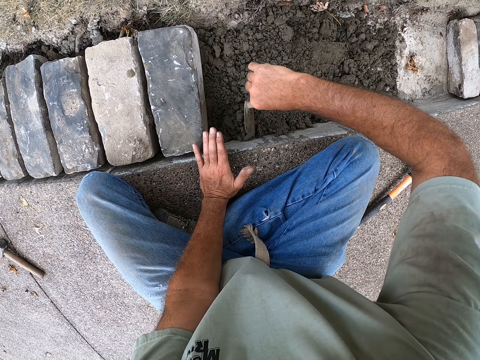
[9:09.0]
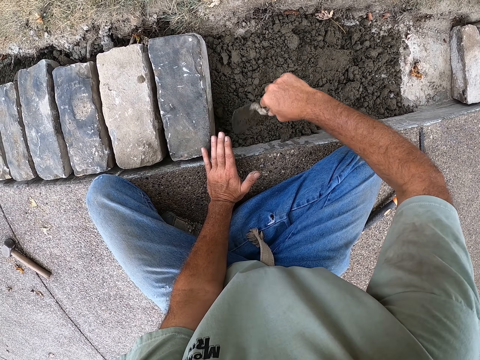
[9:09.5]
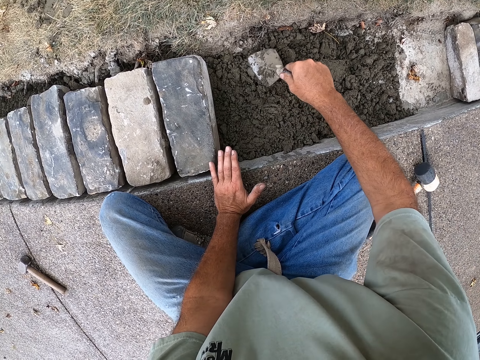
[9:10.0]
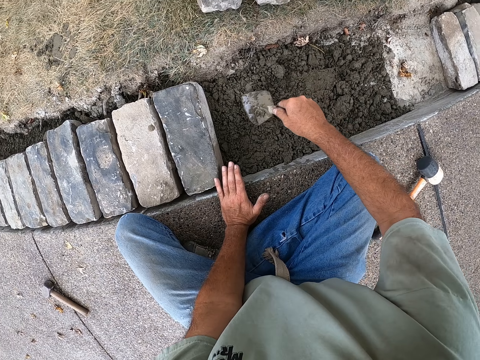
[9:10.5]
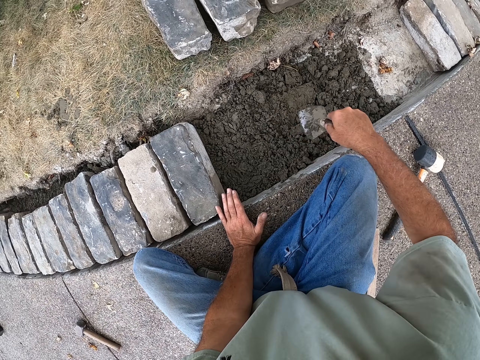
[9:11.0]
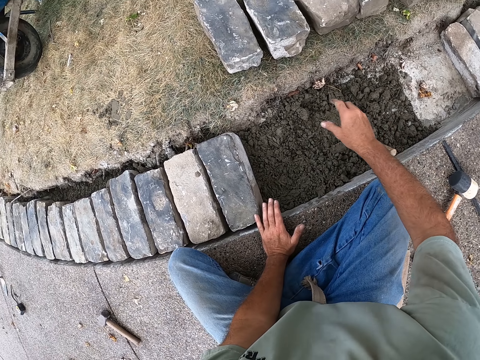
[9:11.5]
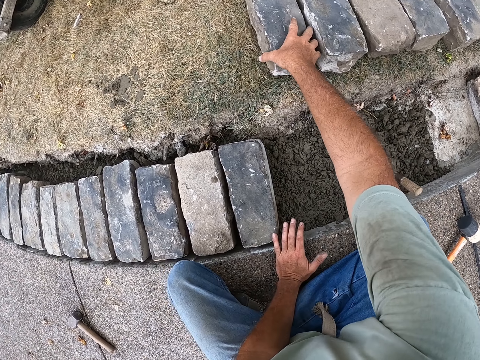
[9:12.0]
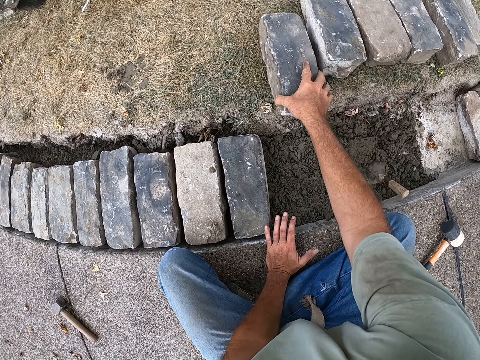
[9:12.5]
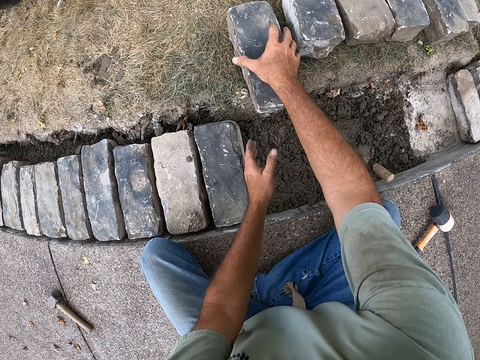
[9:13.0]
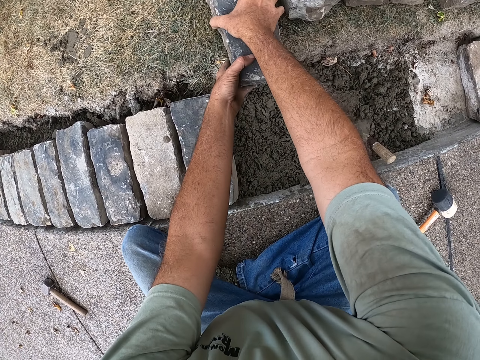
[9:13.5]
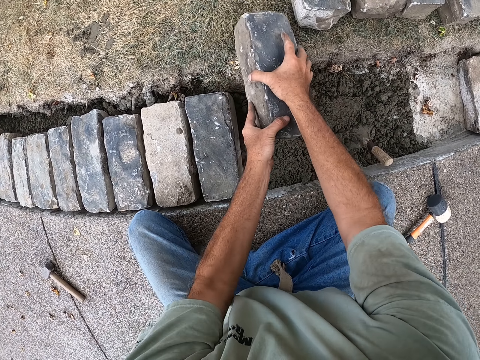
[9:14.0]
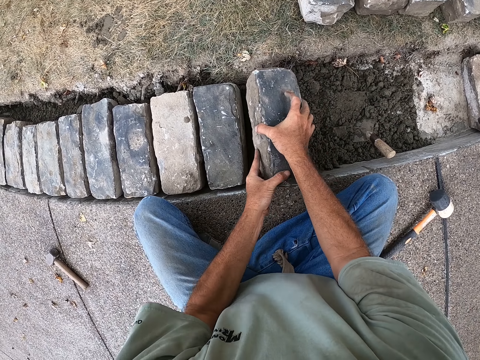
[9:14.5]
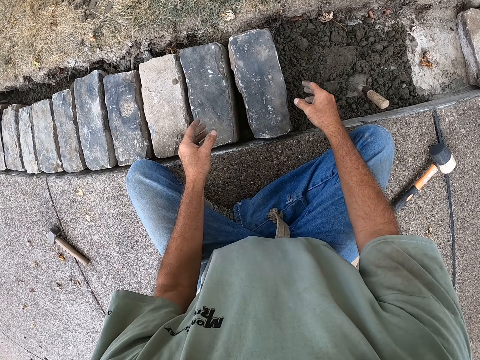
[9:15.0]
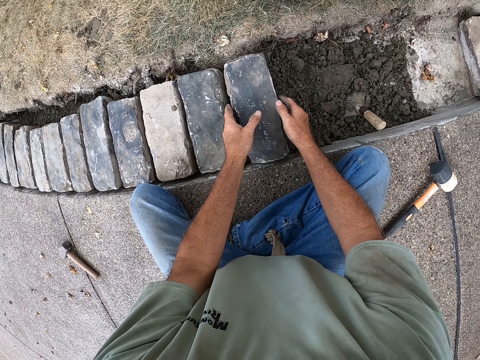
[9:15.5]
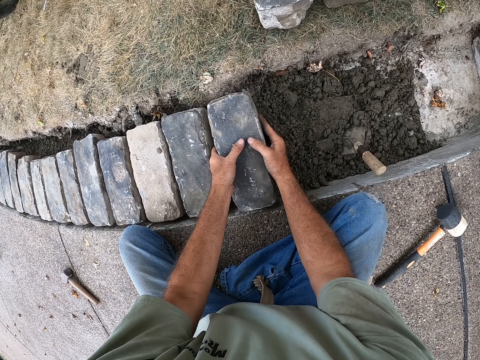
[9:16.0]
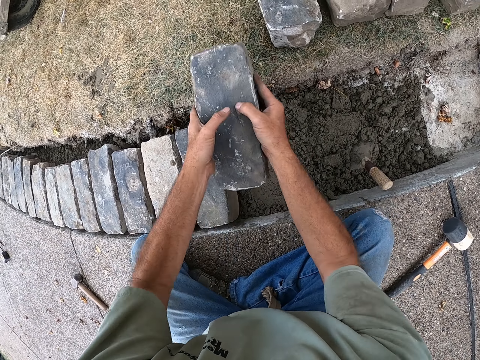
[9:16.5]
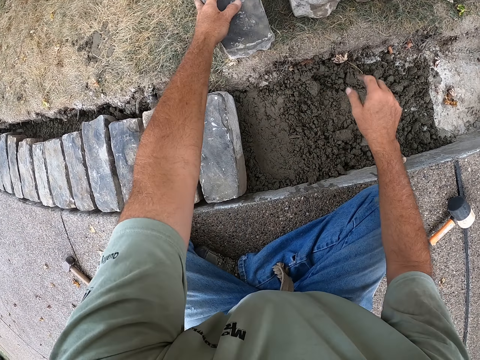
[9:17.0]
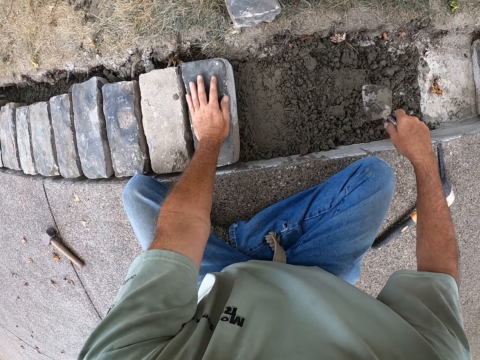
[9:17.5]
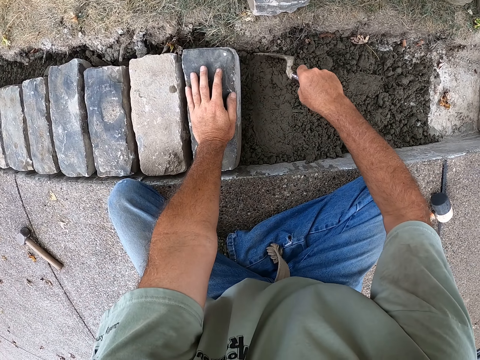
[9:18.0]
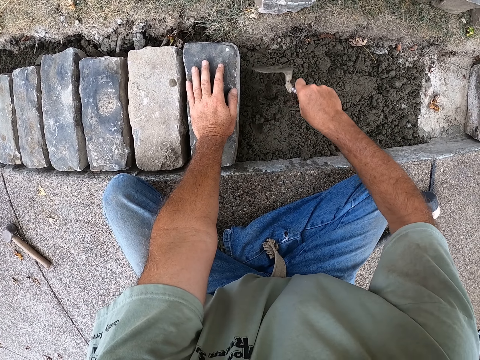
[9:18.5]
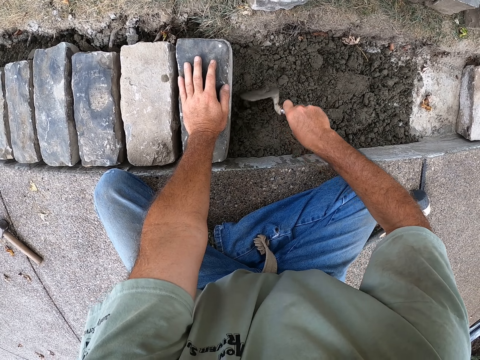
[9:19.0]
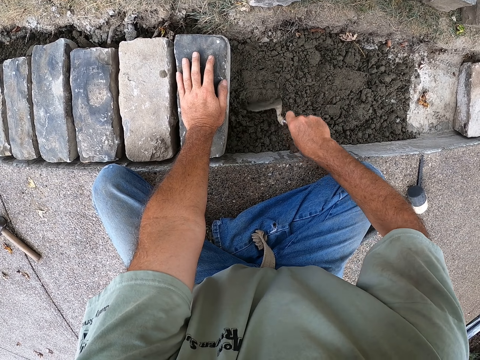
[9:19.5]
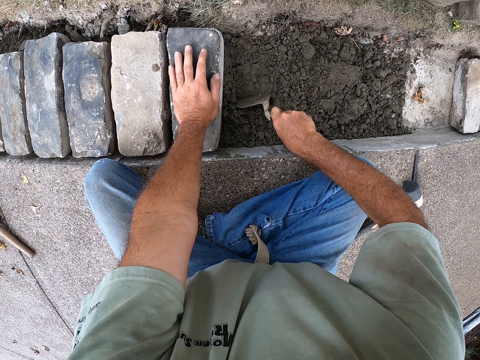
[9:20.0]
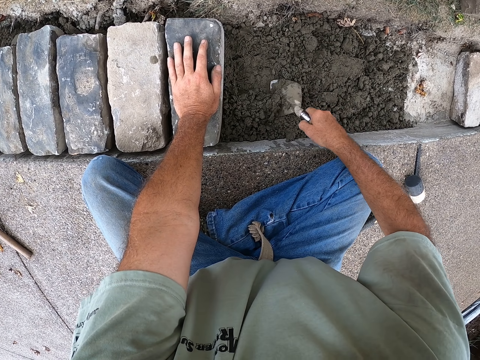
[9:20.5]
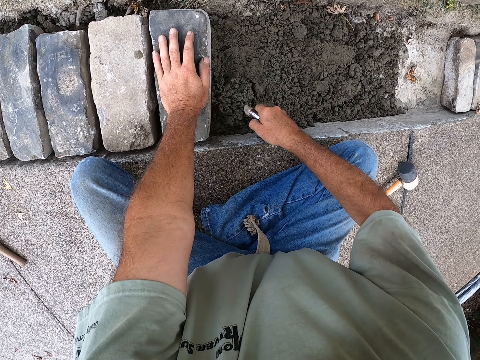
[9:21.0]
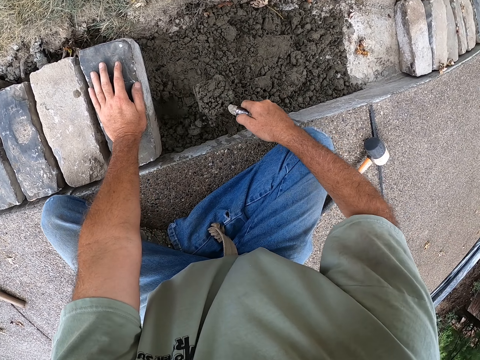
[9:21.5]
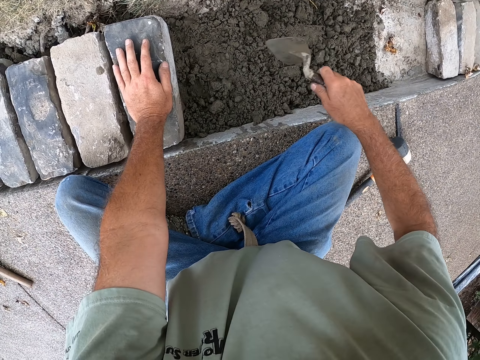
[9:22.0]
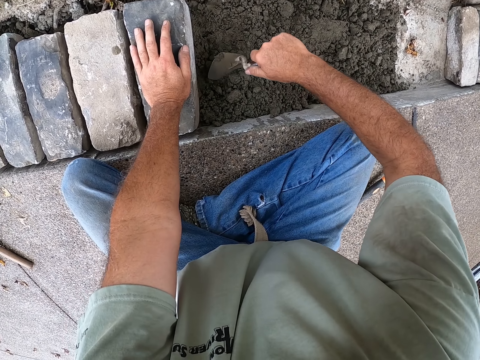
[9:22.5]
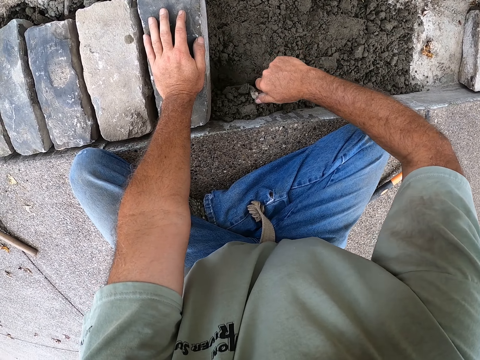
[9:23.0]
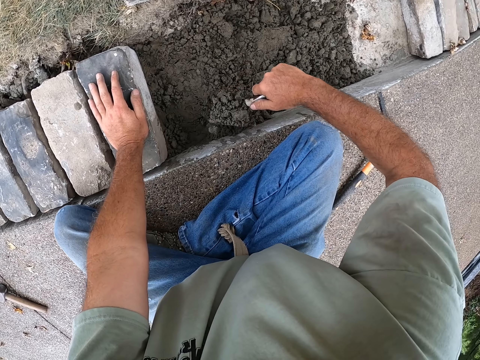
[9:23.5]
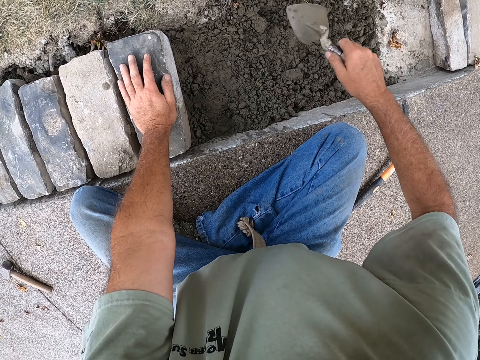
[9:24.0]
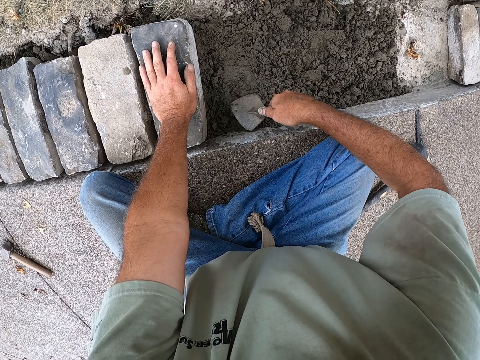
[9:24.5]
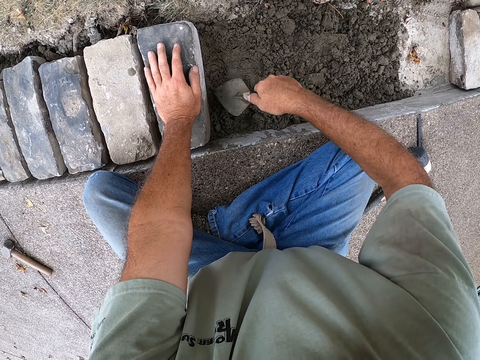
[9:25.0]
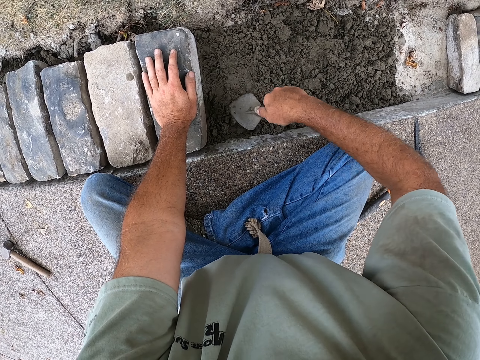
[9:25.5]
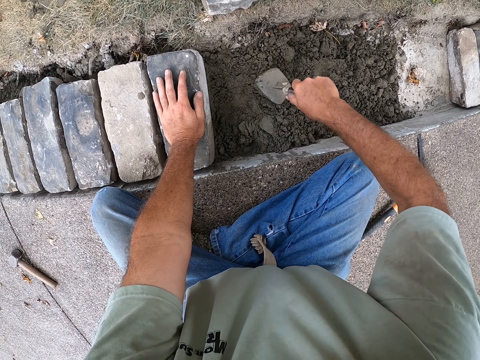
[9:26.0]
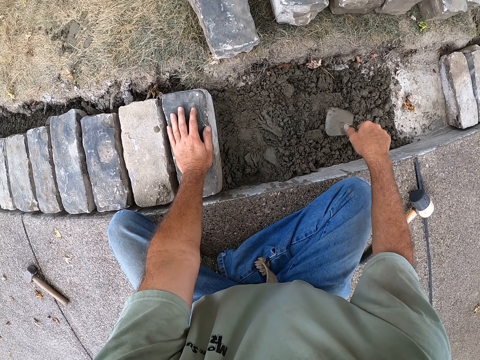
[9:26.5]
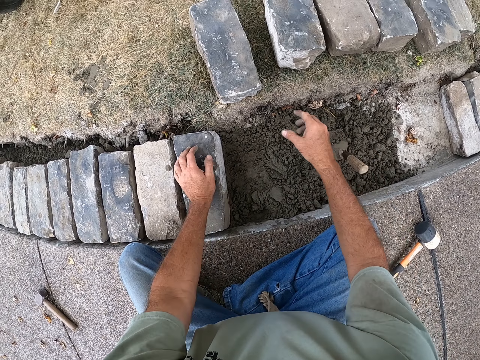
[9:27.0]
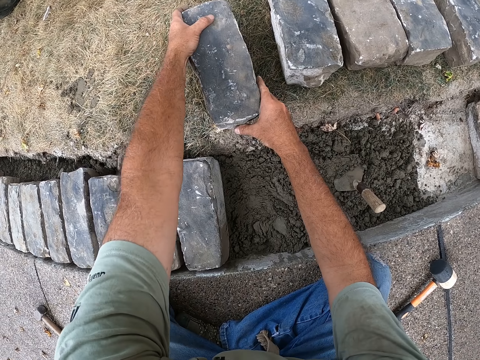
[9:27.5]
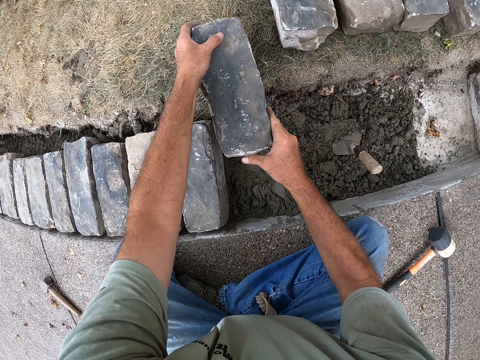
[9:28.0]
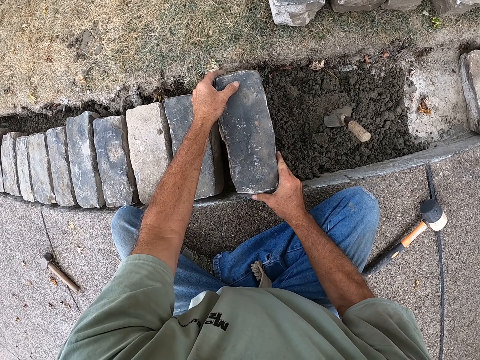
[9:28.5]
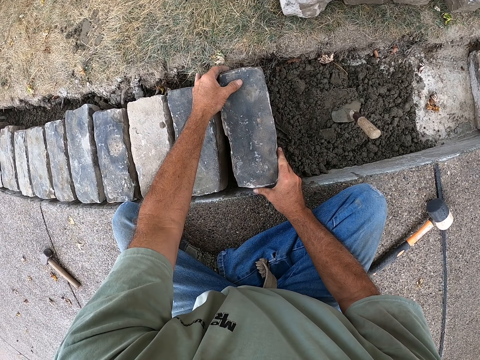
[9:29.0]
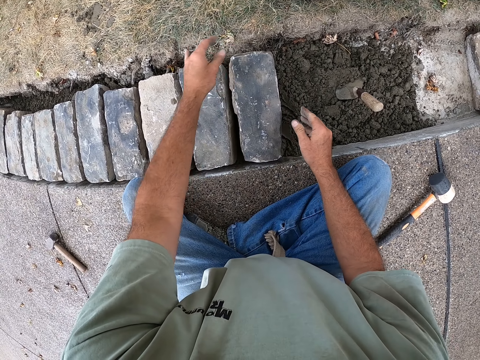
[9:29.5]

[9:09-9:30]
The camera wearer puts the trowel on the sand. They pick up a brick from the ground and put the brick on the sand. They pick up the brick, put the brick down and hold the trowel. They spread cement with the trowel. They scoop the sand and throw the sand on the sand. They dig the cement with the trowel. They throw the sand on the sand. They spread the sand. They put the trowel on the sand. They pick up the brick and put the brick on the sand.

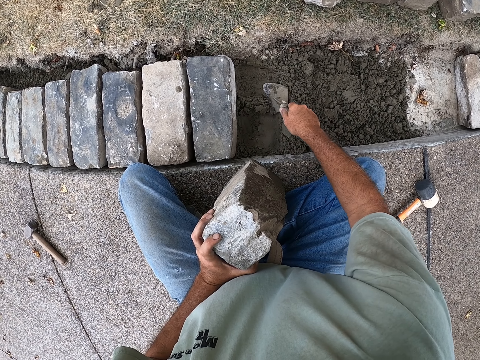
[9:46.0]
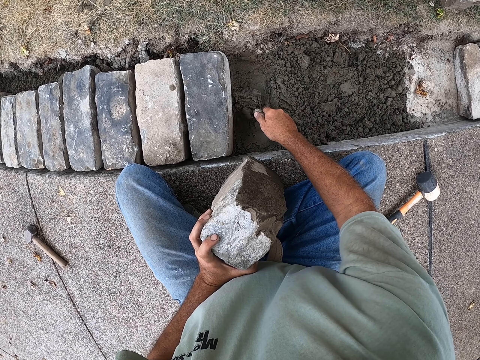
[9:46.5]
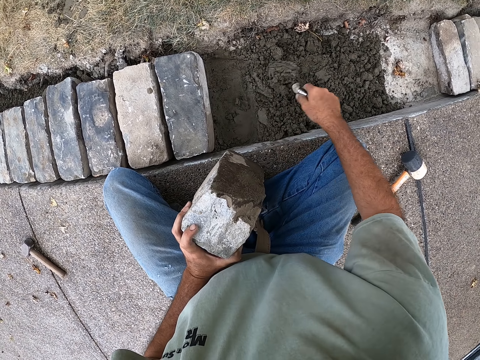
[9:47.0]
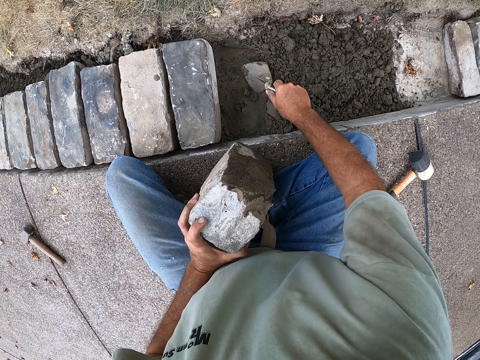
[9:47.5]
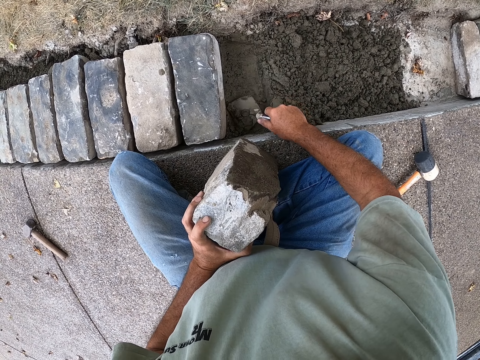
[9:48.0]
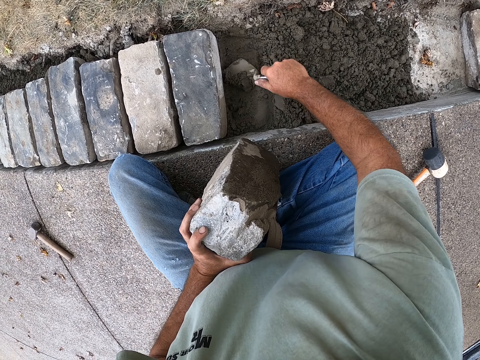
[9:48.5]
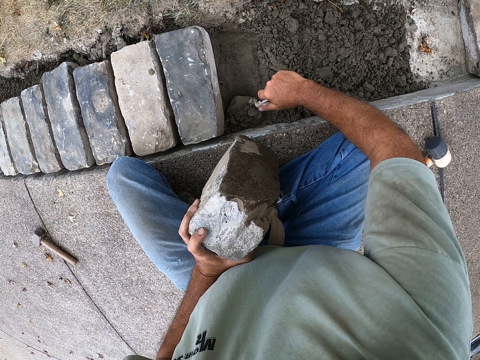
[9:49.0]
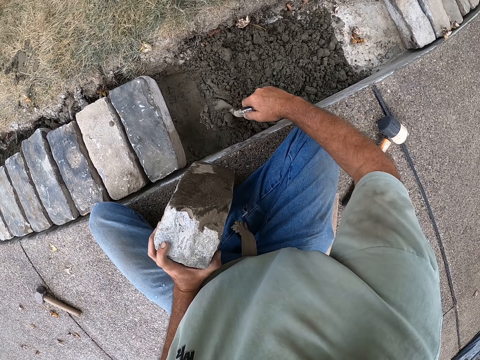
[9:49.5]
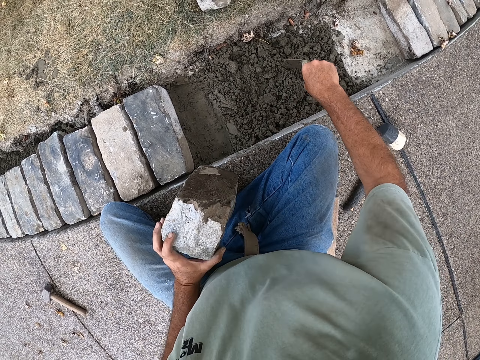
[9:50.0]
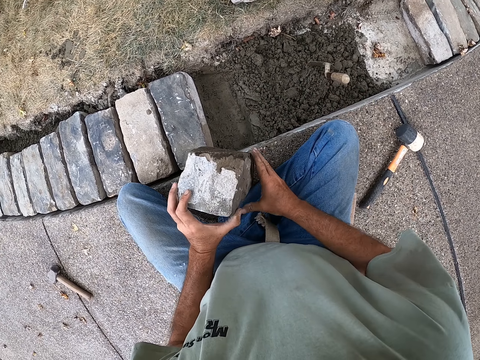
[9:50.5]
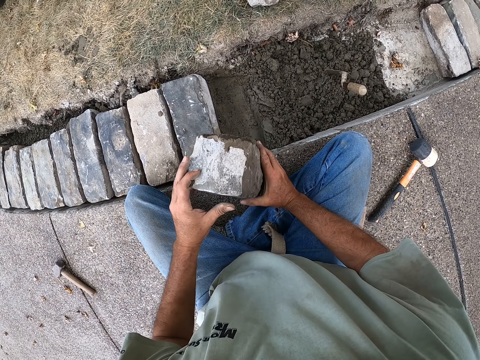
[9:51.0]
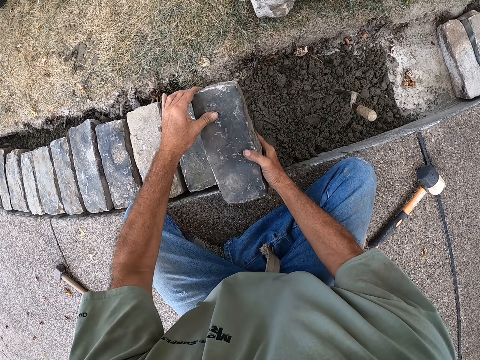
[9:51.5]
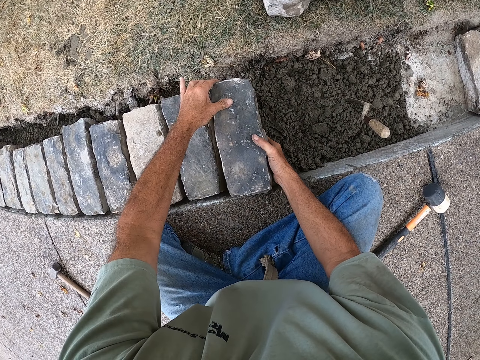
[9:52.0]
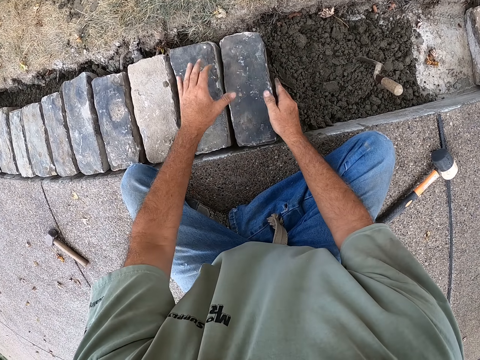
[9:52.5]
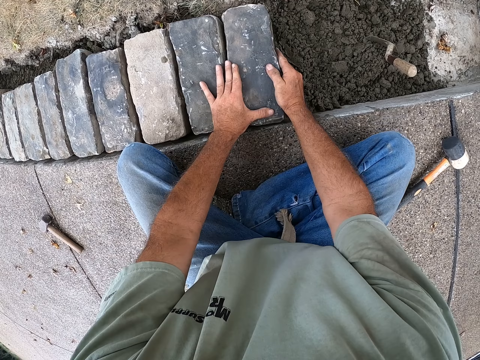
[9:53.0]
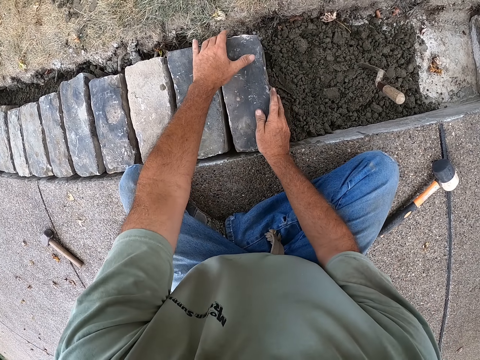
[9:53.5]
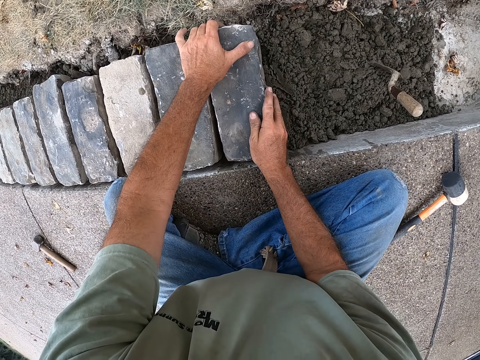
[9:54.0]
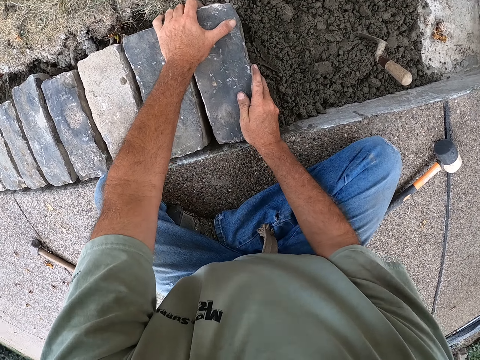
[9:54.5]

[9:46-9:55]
The camera wearer throws the sand on the sand. They scoop the sand and throw the sand on the sand. They put the trowel on the sand. They hold the brick. They put the brick on the sand. They fix the brick with hands.
